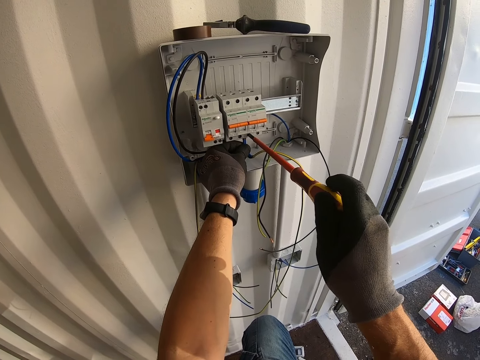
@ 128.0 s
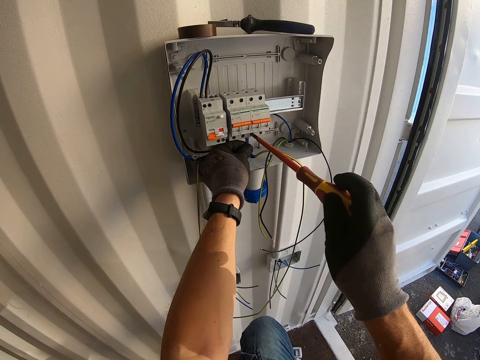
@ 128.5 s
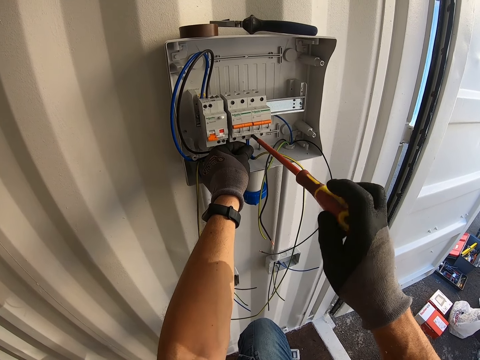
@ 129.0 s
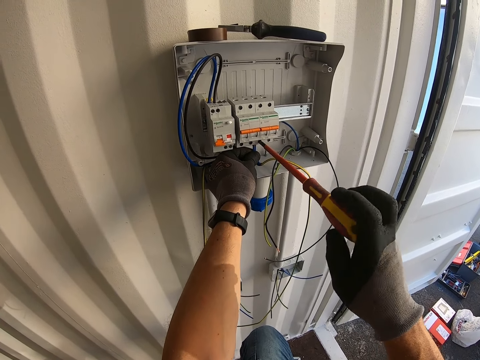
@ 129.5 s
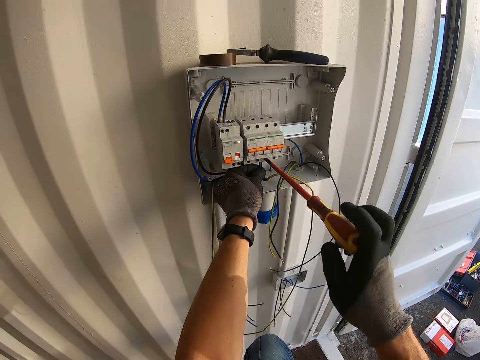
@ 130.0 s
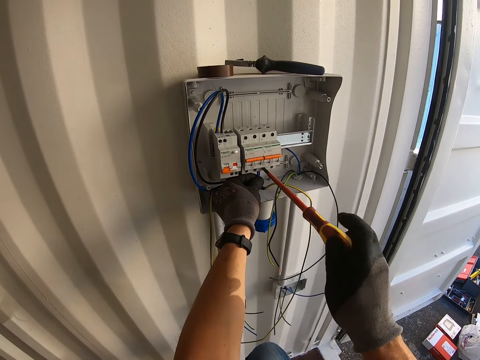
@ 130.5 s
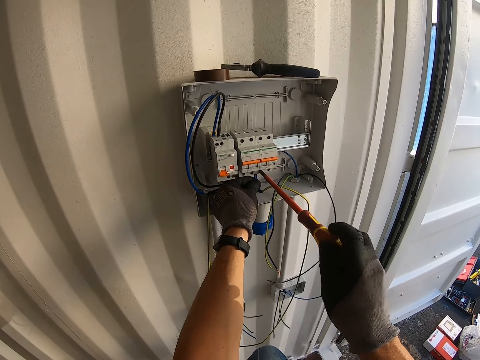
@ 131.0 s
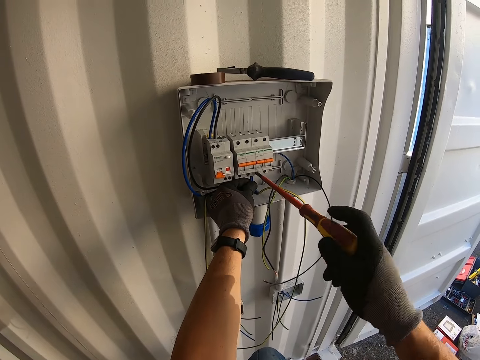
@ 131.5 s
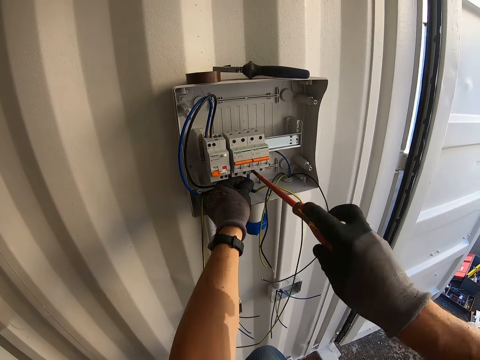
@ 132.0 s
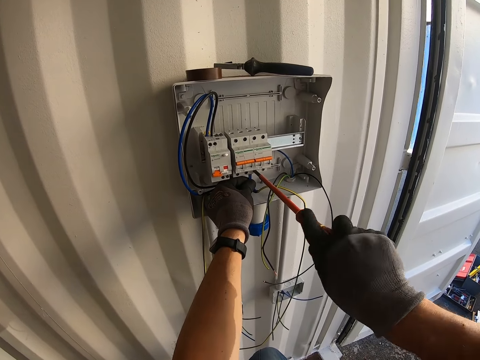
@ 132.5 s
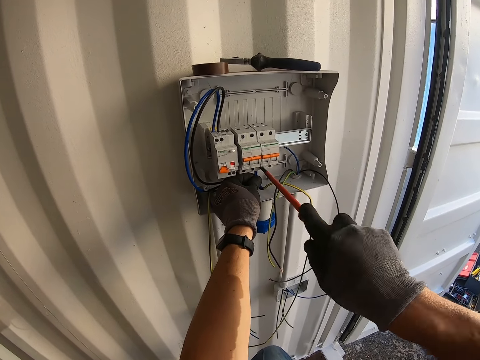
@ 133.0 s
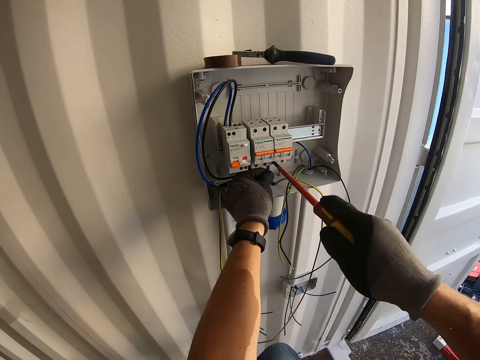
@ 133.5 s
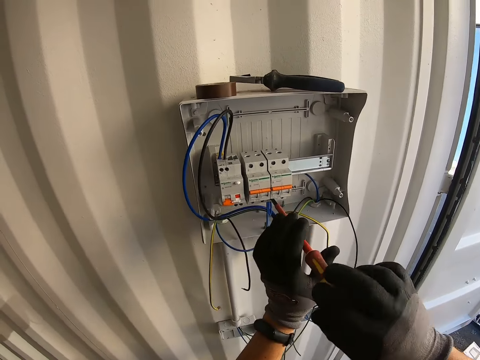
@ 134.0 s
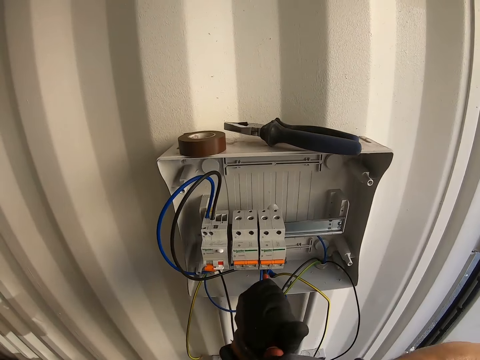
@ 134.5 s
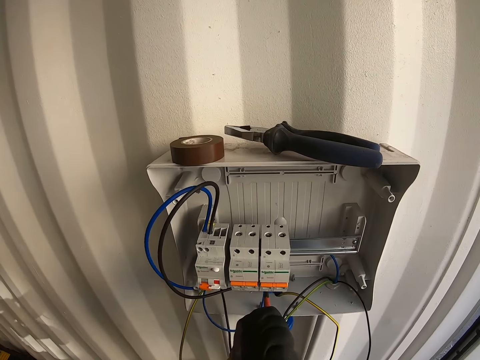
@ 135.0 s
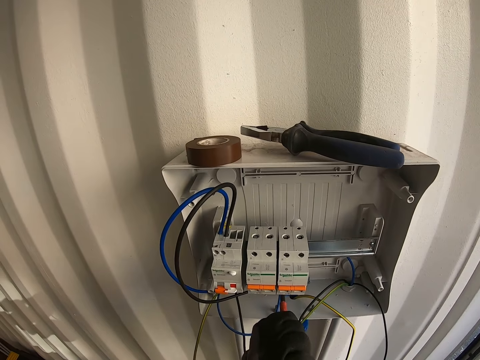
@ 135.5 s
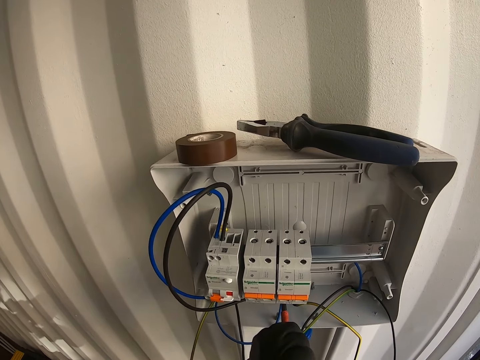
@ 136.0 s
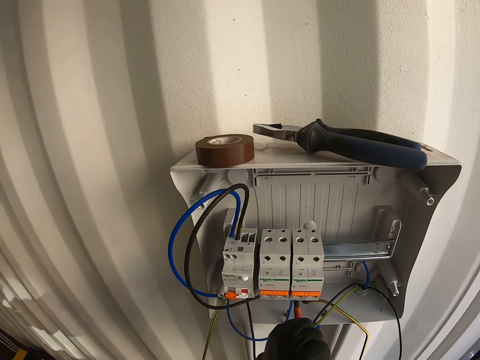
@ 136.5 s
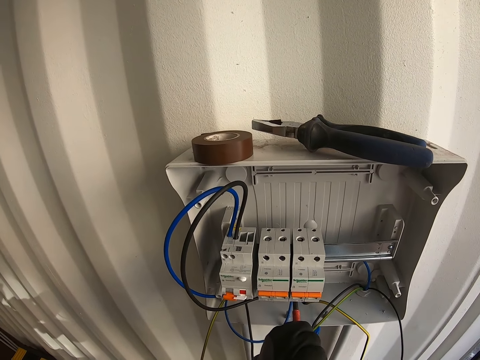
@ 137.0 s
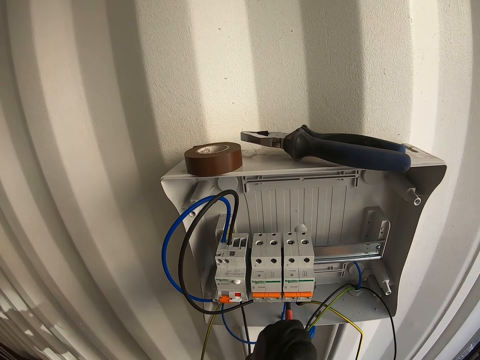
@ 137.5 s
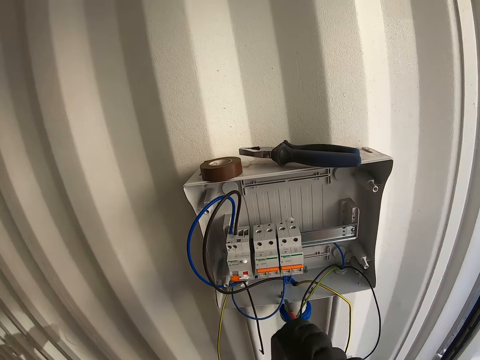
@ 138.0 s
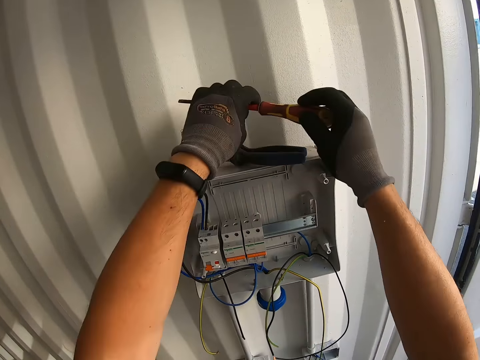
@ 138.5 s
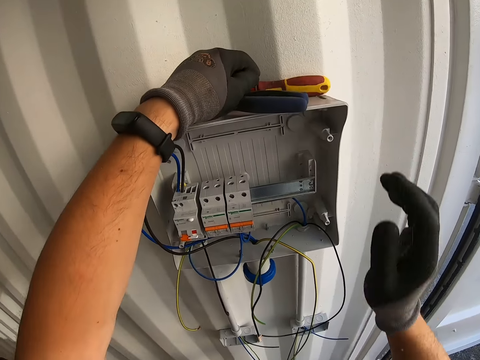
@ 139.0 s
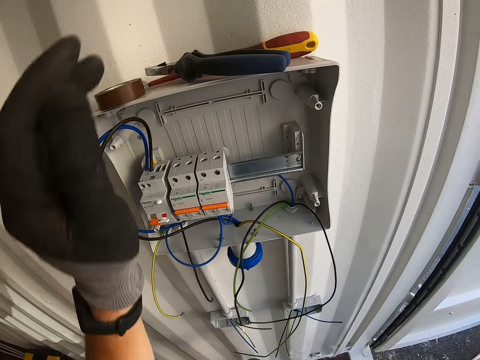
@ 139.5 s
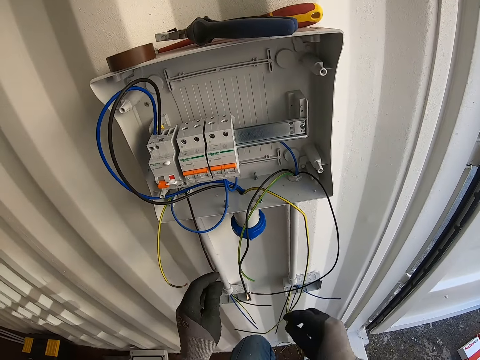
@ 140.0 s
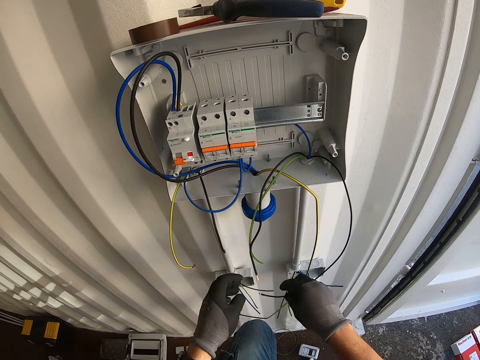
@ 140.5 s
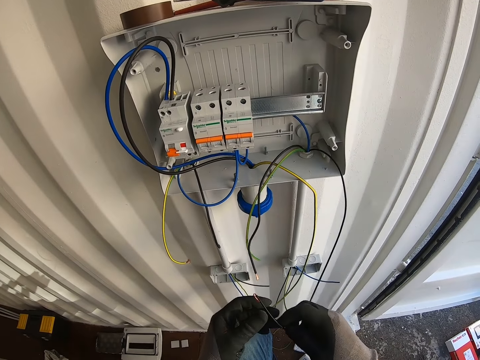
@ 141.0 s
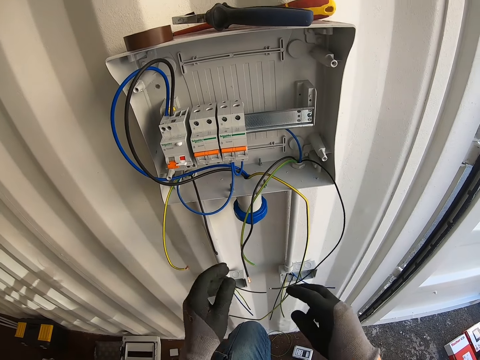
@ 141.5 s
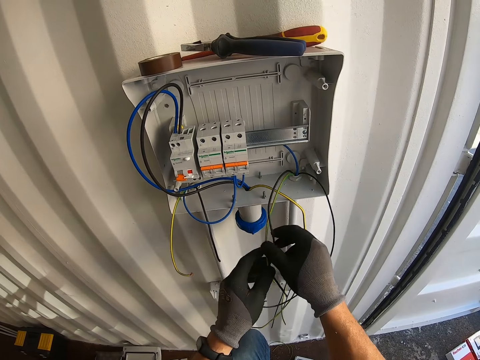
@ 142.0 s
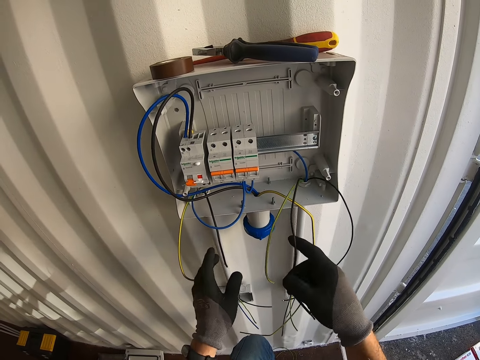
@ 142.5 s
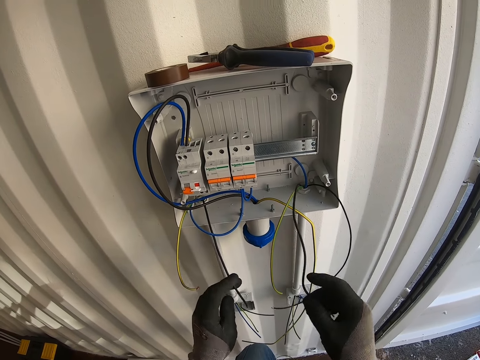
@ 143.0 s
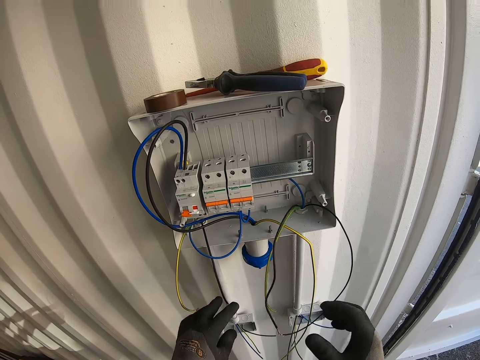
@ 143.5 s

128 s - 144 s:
The camera wearer puts the screwdriver on the panel box. They join the wire together.

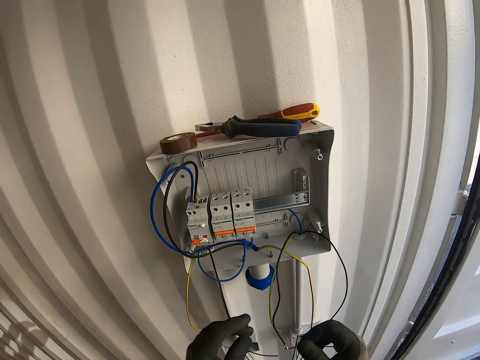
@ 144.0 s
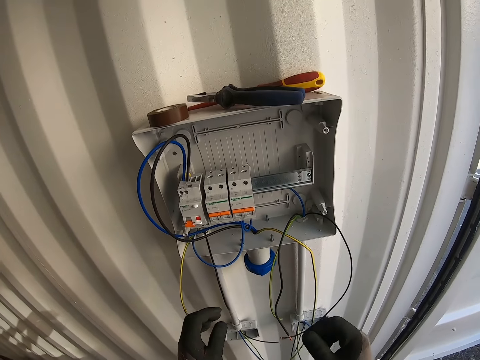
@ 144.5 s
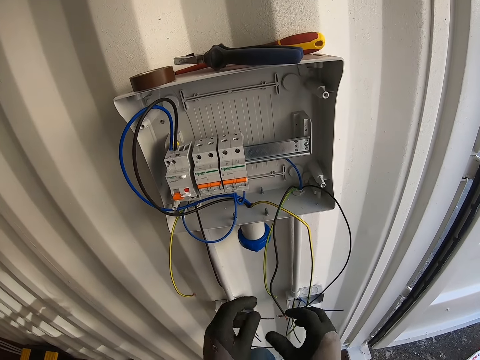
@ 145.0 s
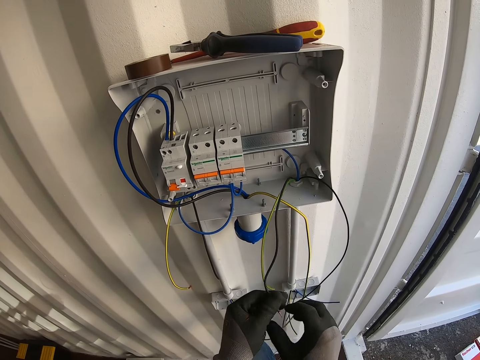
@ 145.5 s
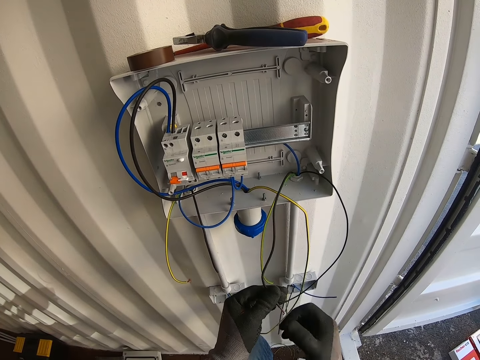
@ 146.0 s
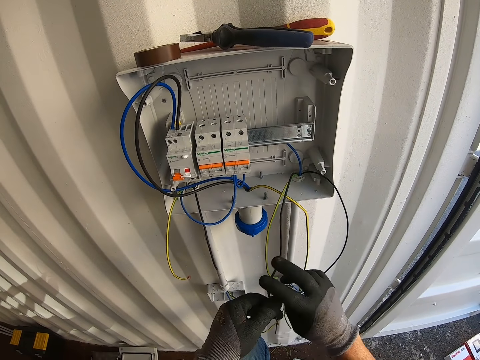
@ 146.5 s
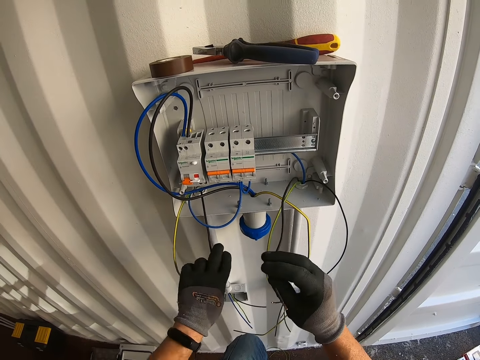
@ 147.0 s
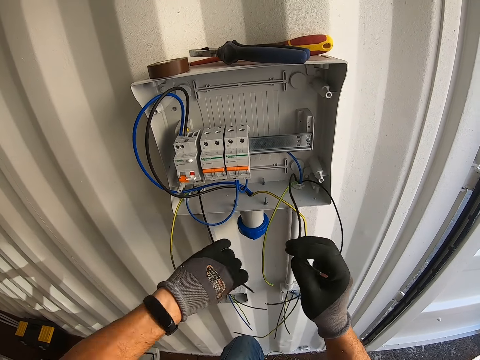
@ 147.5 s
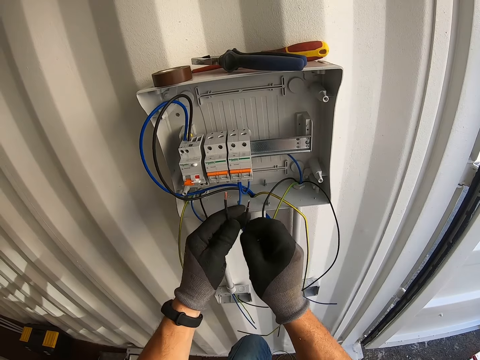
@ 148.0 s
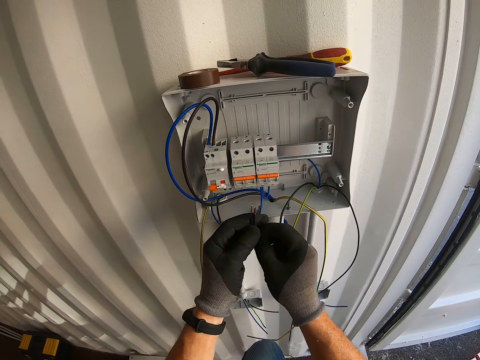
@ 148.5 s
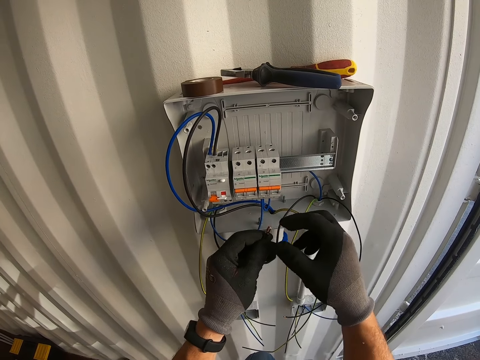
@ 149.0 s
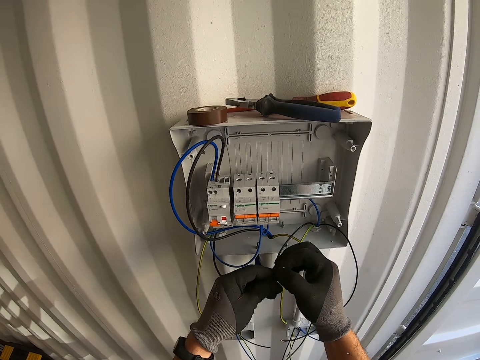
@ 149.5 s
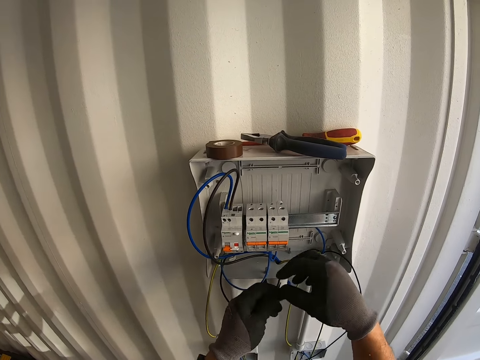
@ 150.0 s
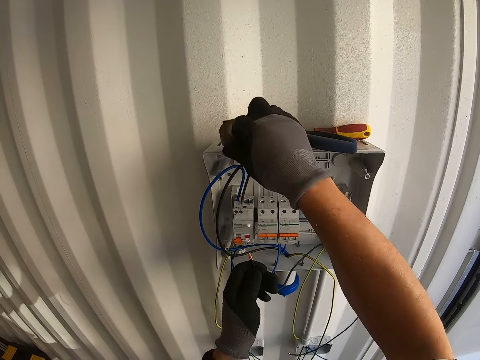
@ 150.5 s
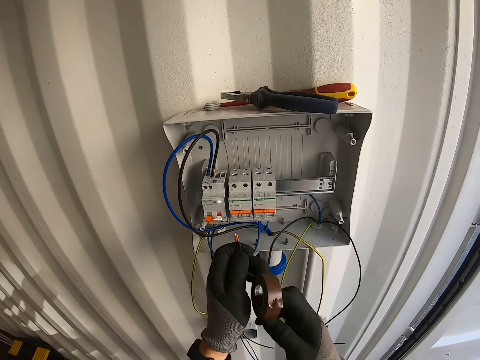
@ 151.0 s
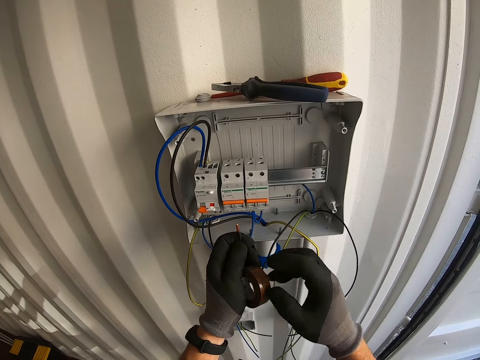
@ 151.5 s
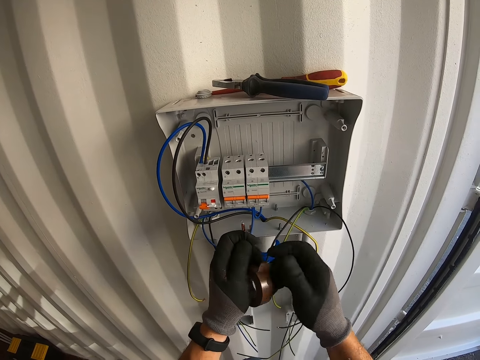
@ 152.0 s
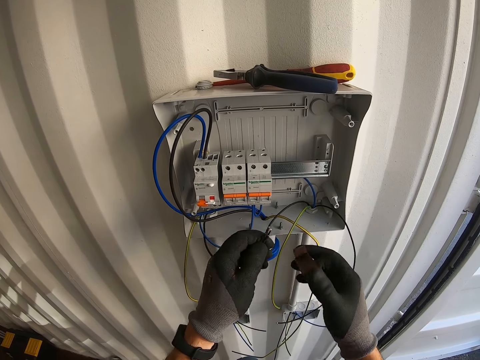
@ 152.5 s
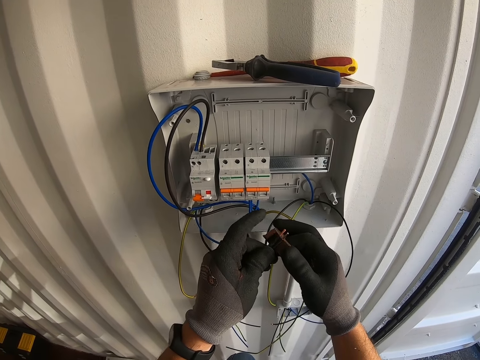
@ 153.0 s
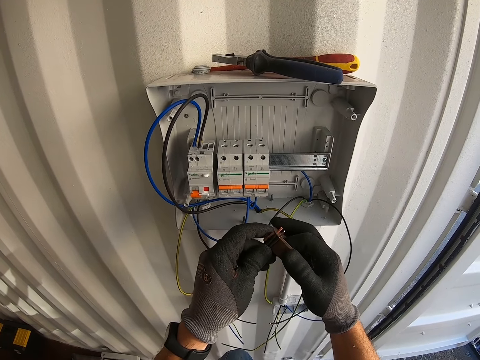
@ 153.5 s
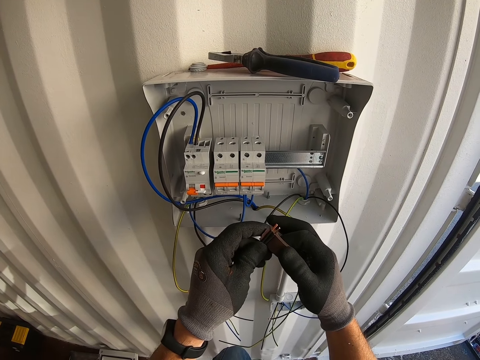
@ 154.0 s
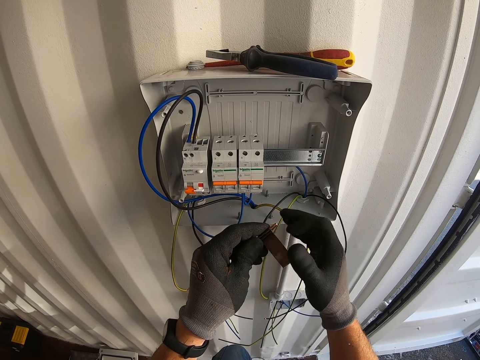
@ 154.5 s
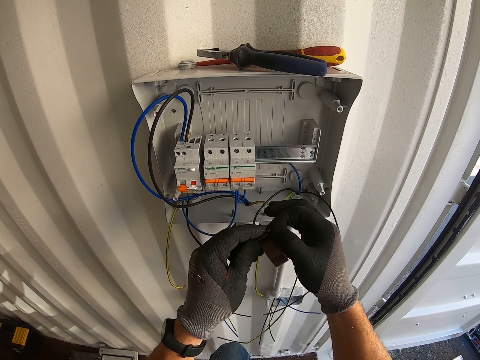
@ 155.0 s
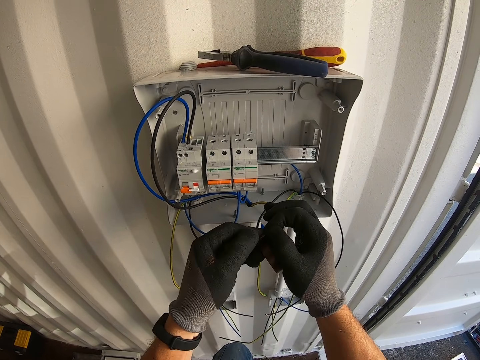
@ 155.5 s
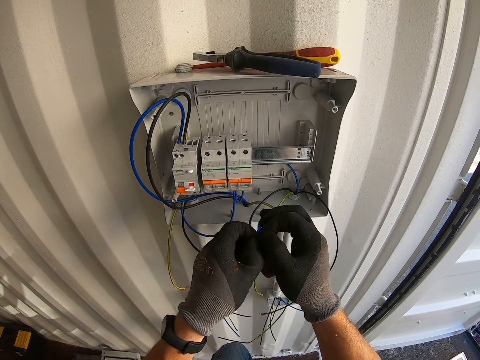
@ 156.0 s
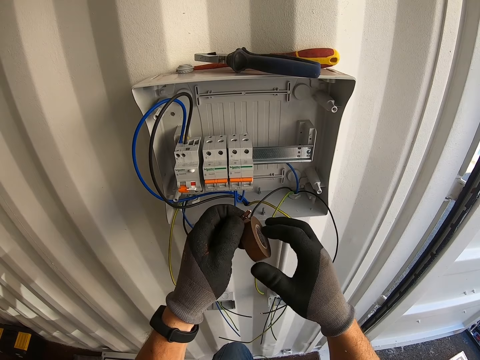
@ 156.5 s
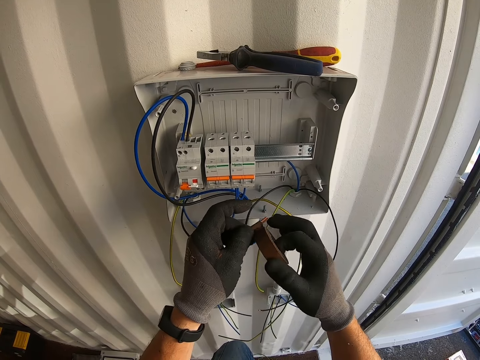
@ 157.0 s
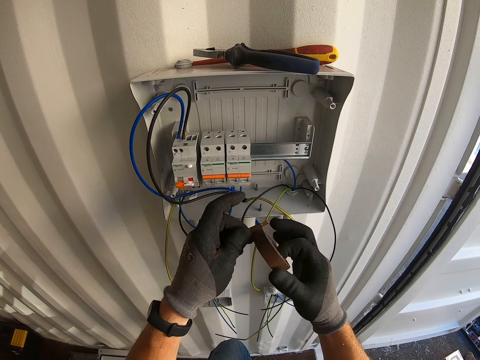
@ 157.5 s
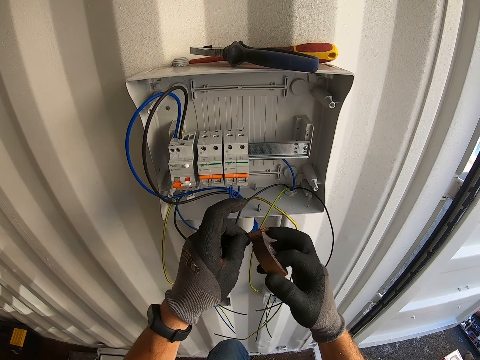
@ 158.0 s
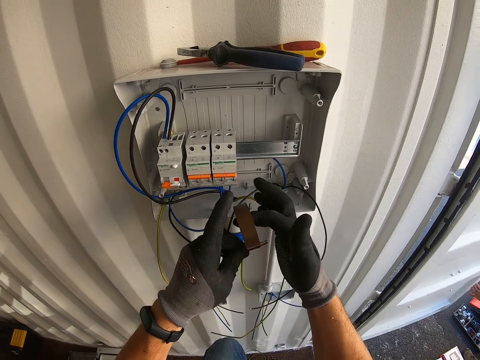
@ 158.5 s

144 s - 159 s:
The camera wearer touches the cable. They mask the wires. They seal the cable with cello tape.
